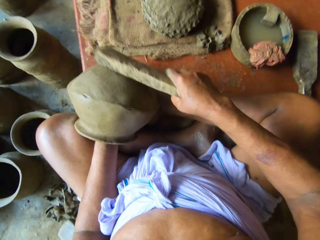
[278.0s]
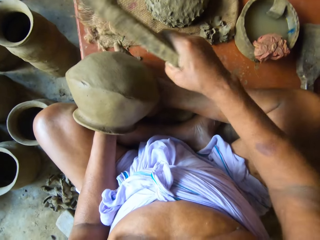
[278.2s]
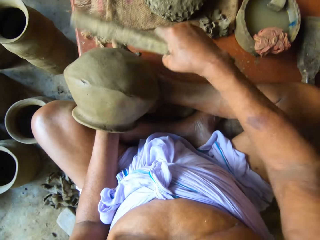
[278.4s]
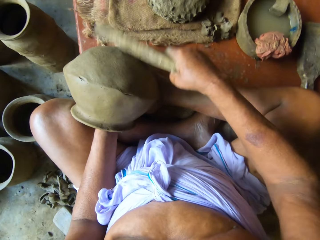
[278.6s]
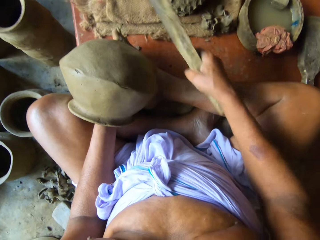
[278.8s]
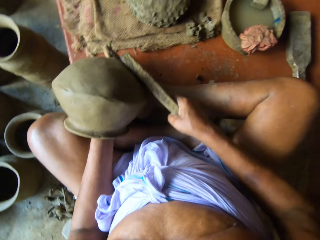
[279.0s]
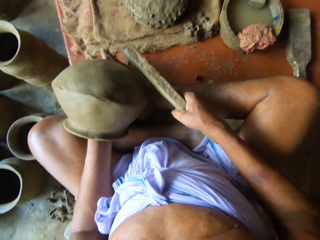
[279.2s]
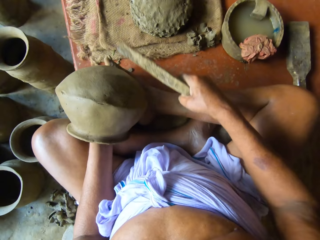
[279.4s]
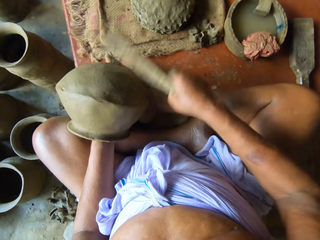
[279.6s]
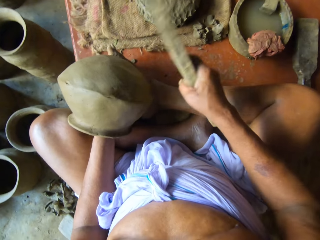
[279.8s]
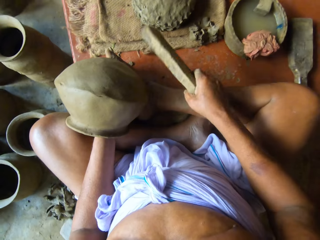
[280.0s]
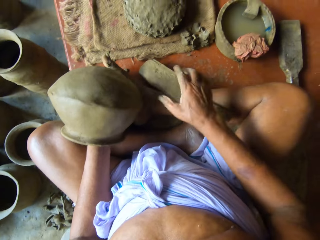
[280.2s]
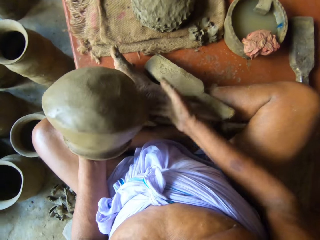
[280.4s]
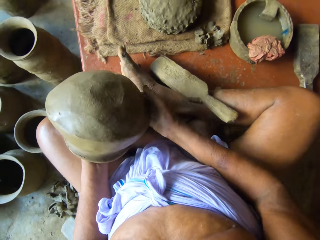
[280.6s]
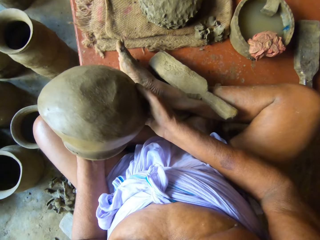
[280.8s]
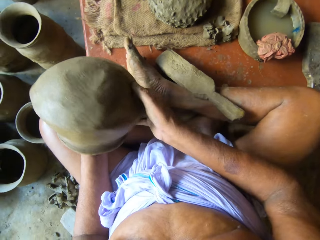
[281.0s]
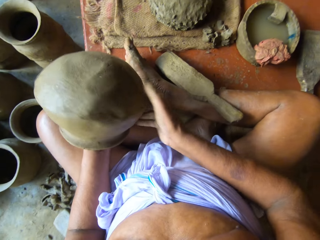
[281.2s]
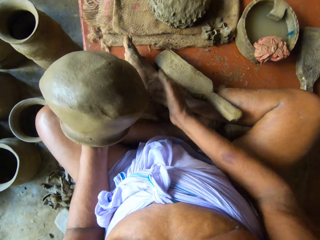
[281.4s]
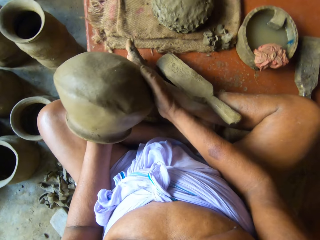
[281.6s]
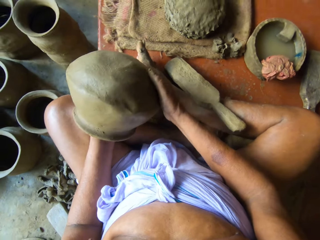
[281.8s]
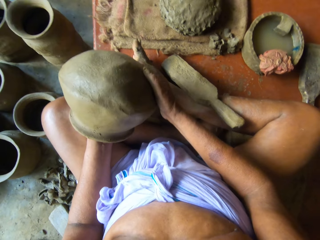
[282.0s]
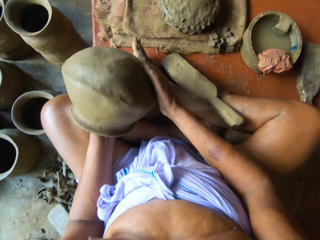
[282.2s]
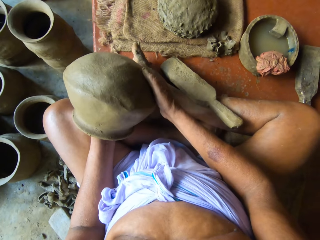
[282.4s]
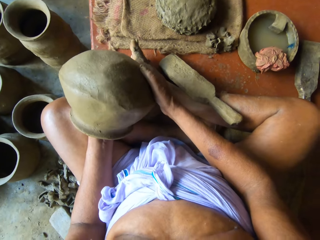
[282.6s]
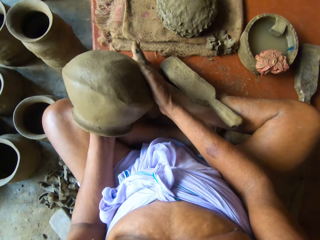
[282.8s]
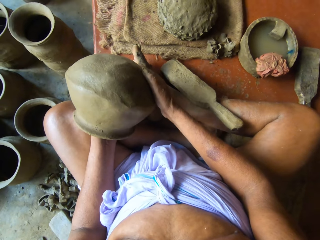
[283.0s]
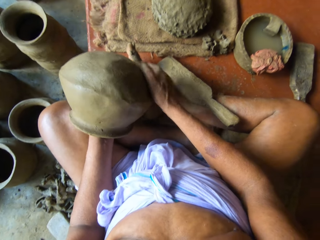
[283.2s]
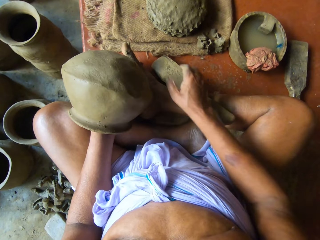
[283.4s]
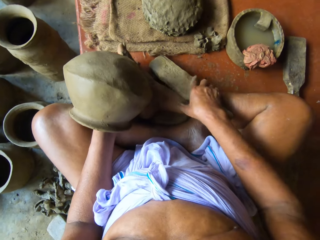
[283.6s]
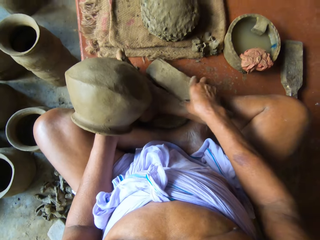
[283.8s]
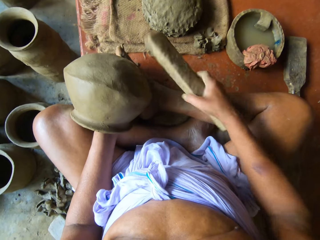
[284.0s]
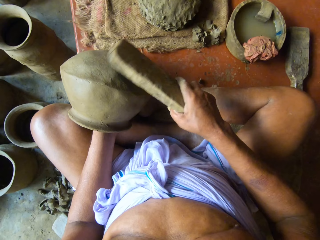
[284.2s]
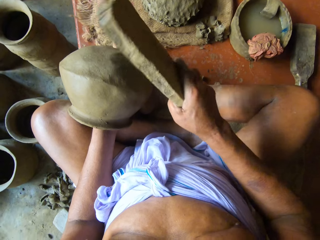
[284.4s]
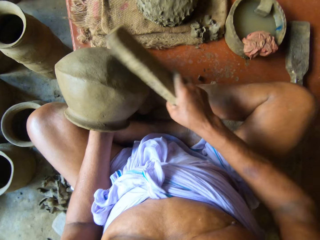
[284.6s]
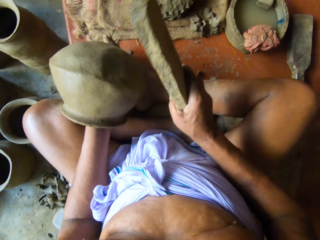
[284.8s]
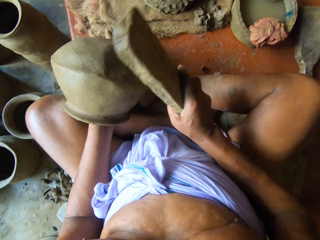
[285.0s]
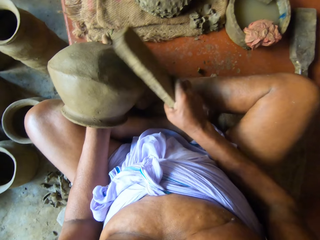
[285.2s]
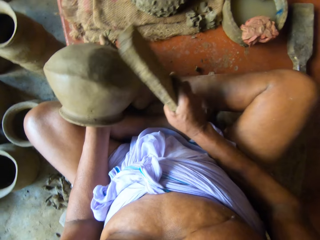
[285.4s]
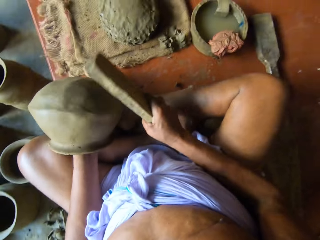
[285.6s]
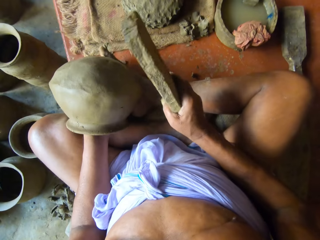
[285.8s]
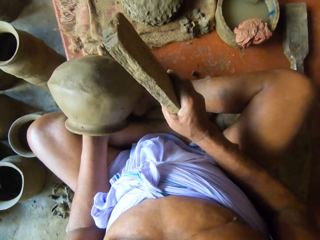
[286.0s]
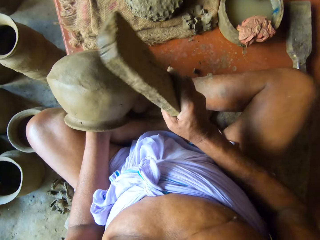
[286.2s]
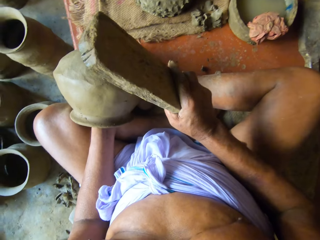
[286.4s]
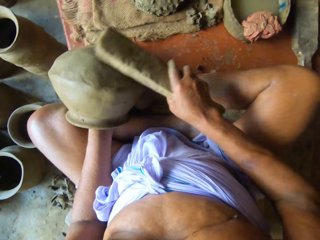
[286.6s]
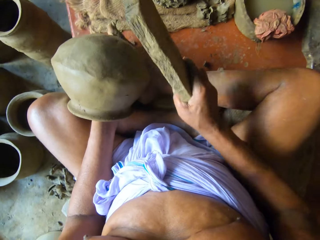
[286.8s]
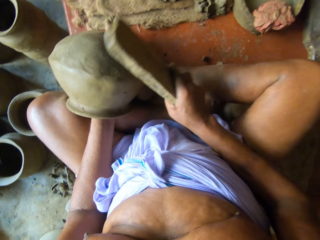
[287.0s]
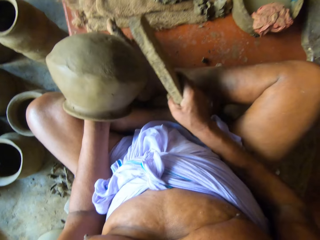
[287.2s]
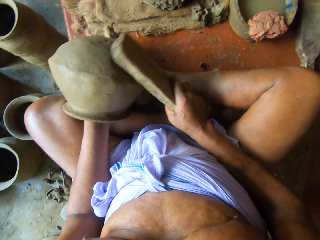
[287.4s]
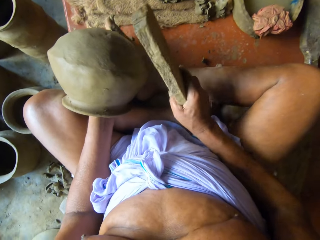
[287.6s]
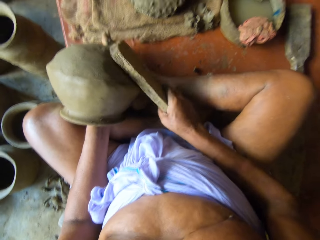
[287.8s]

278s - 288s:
The camera wearer drops the paddle or wood on his right leg with his right hand. He turns the clay pot on his left hand with his right hand. He touches the molded pot. He holds the clay pot on his left hand with his right hand. He picks up the paddle from his right leg with his right hand. He beats the clay pot on his left hand against the clay anvil in his left hand with the paddle in his right hand. He shapes the pot with the wood.

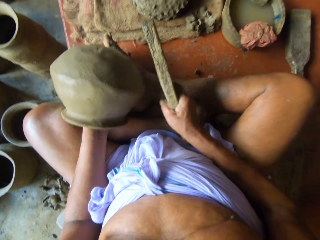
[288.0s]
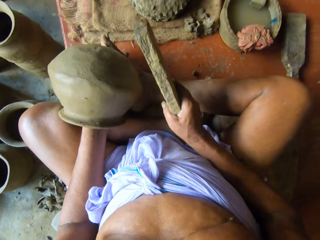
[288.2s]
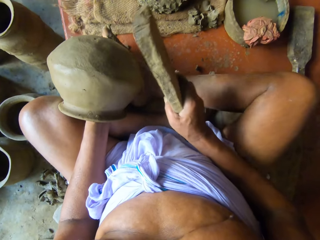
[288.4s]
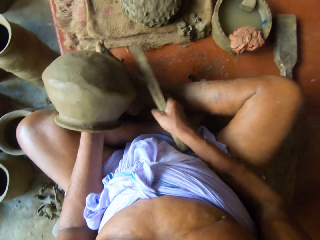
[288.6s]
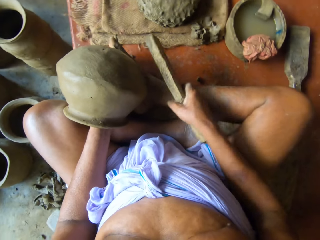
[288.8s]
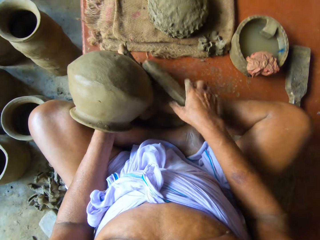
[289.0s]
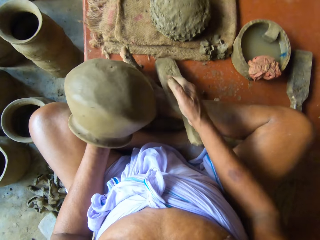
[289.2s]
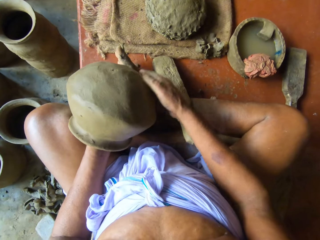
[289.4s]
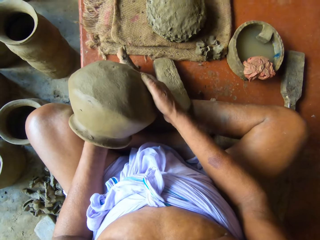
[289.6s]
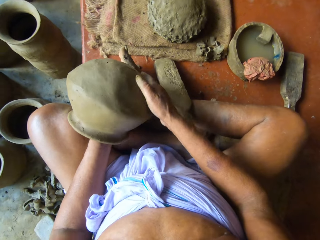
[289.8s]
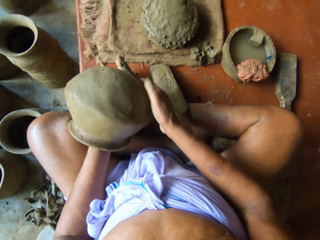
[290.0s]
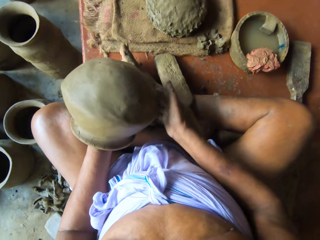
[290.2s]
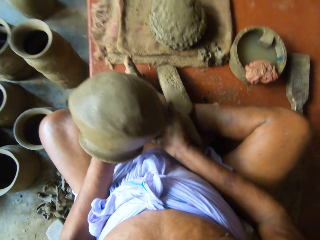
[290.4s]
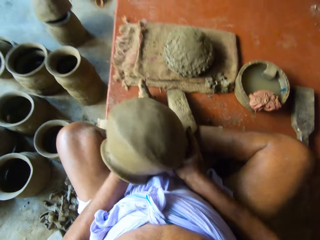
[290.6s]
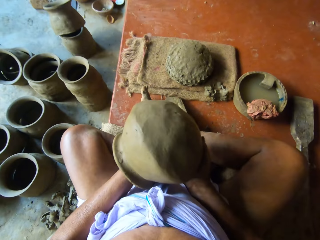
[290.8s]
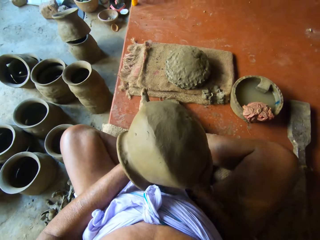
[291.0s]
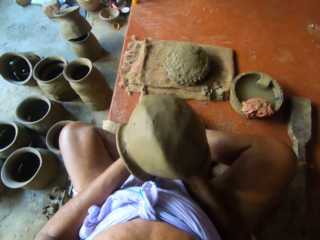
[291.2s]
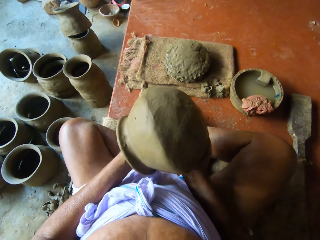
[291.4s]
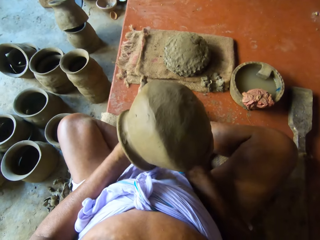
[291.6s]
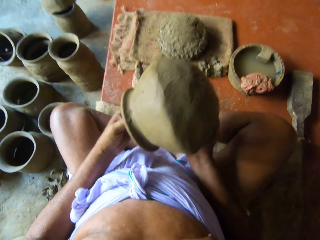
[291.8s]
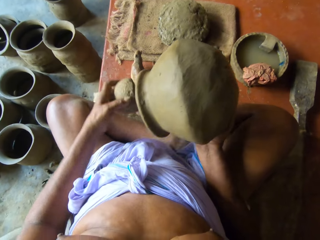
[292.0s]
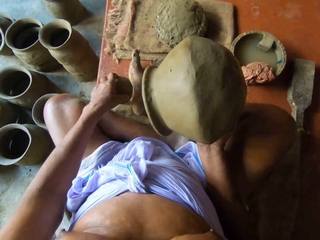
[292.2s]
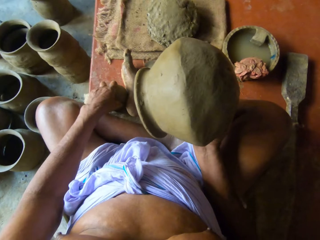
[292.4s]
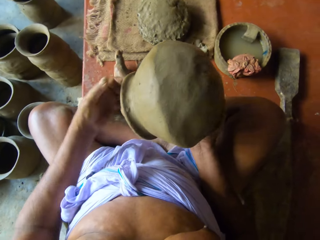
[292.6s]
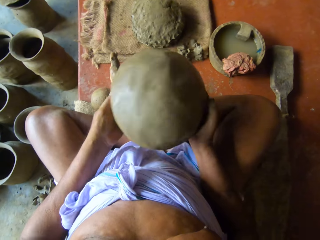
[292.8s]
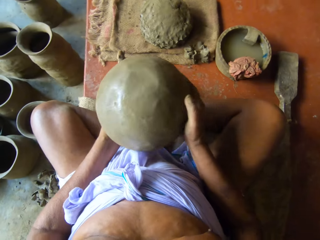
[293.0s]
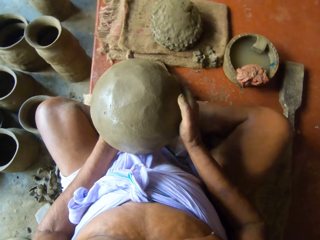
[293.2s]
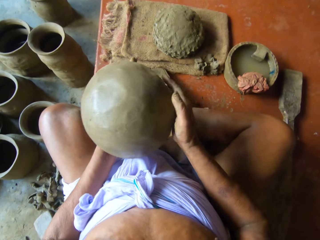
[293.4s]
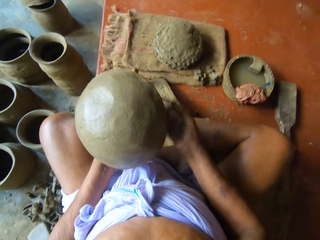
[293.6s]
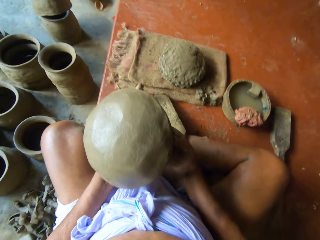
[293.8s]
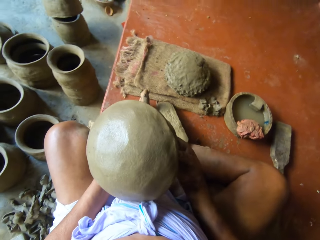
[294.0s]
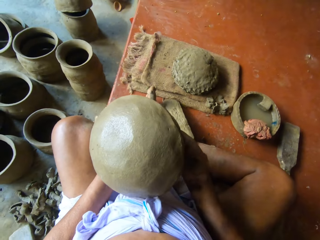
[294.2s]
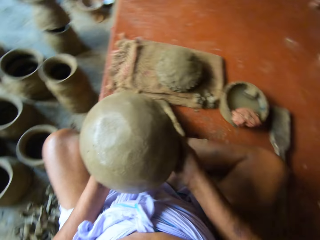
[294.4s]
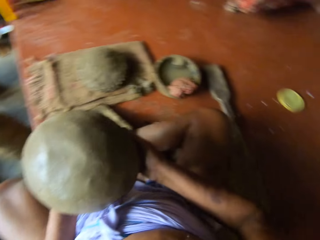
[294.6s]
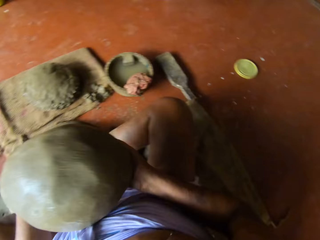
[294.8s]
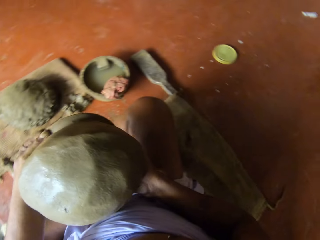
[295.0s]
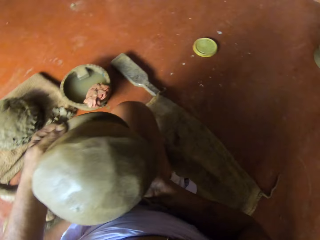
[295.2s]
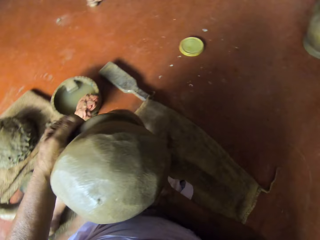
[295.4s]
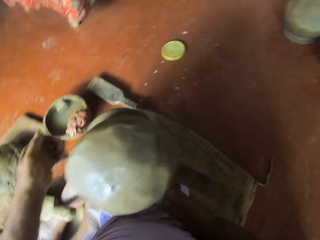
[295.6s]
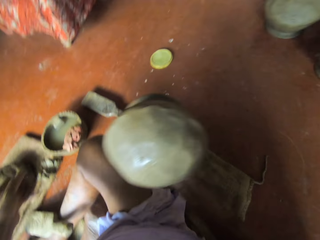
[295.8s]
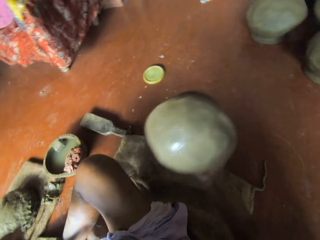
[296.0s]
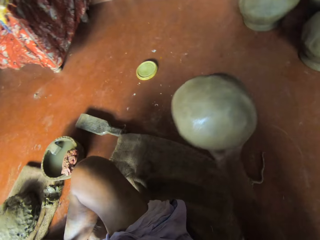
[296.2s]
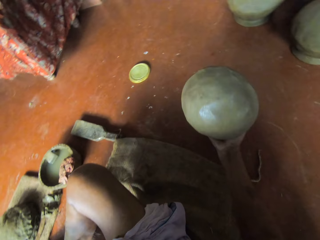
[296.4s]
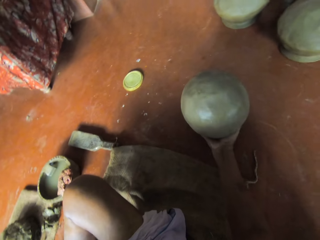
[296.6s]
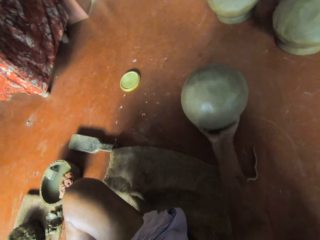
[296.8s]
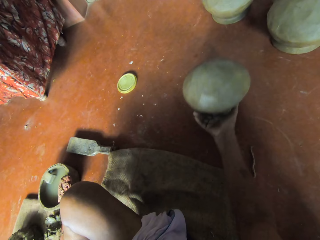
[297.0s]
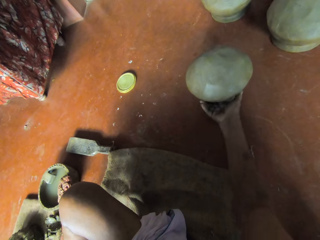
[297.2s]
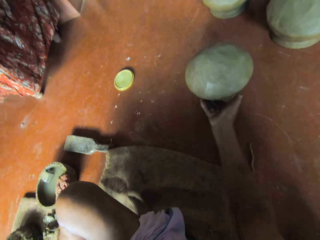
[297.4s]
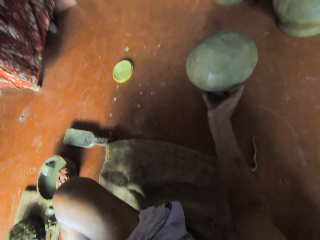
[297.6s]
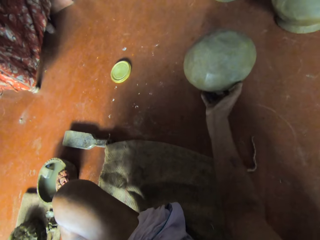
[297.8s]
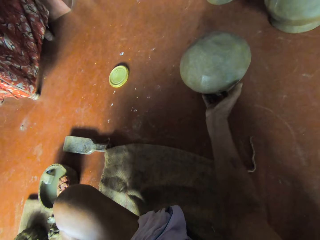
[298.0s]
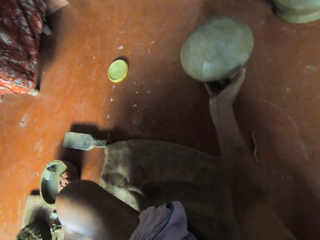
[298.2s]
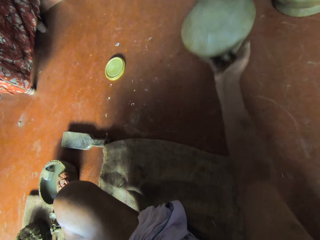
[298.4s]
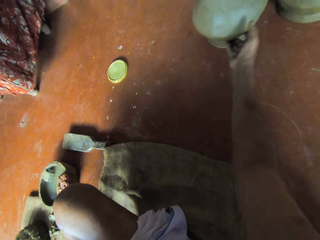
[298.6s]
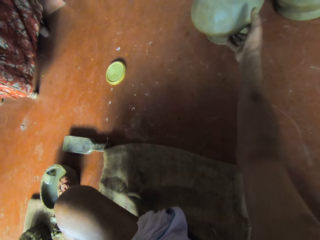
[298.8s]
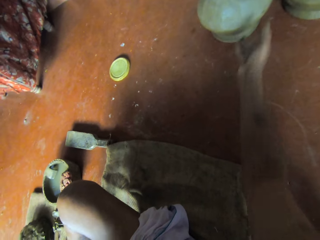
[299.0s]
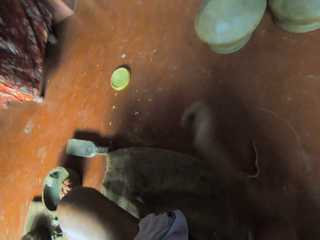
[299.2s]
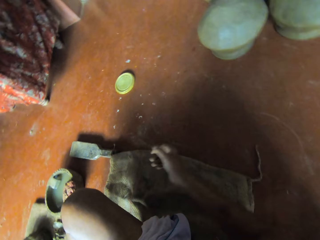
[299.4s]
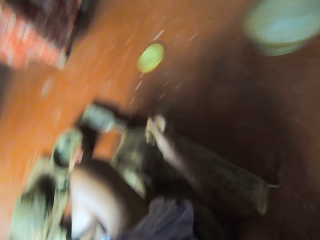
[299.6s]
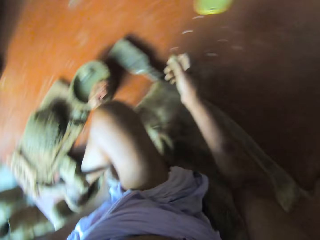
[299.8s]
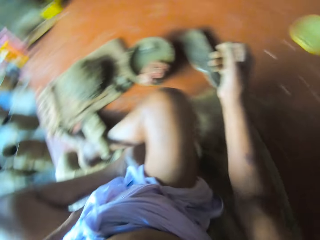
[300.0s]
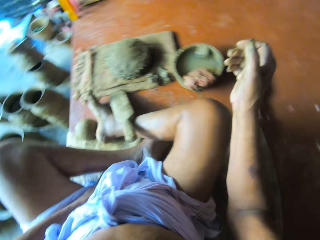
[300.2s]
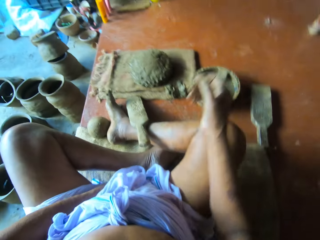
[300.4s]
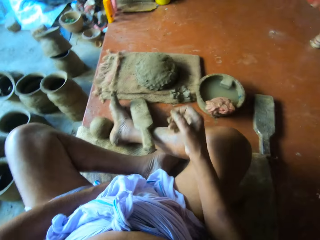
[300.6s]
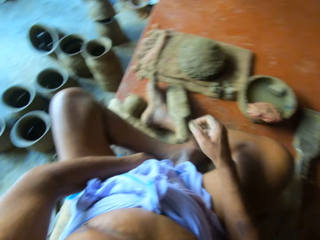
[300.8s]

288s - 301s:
The camera wearer drops the wood in his right hand on the floor. He adjusts the pottery in his left hand with his right hand. He examines the mould clay pot. He places the rock mold in his left hand on the floor. He removes his right hand from the pottery. He places the pottery on the floor with his right hand. He examines the mould clay pot. He moves the pottery on the floor with his right hand. He puts the mould clay pot on the floor.
